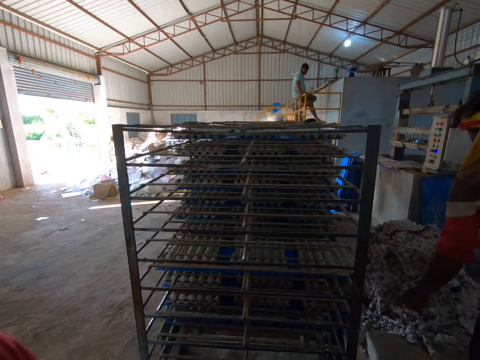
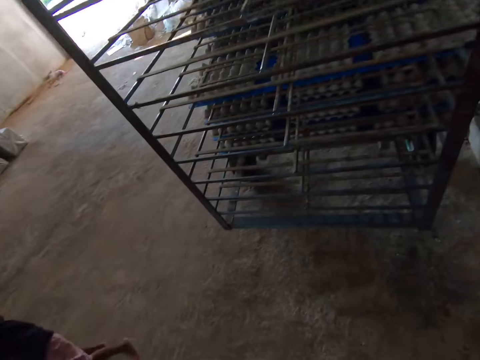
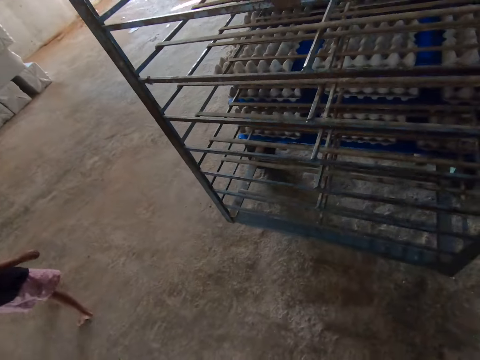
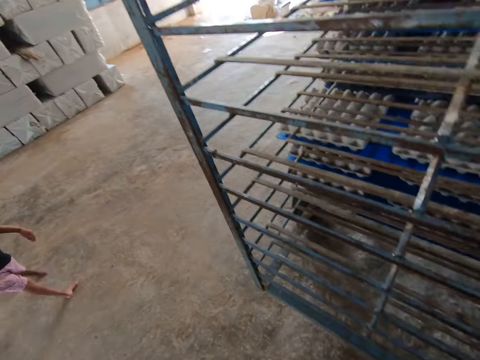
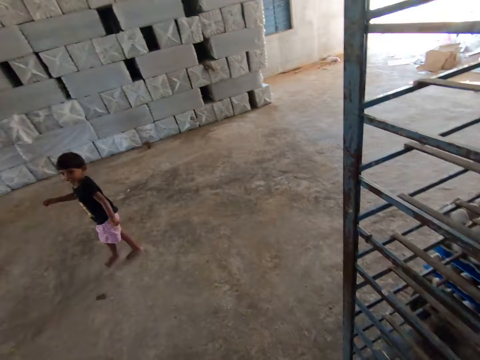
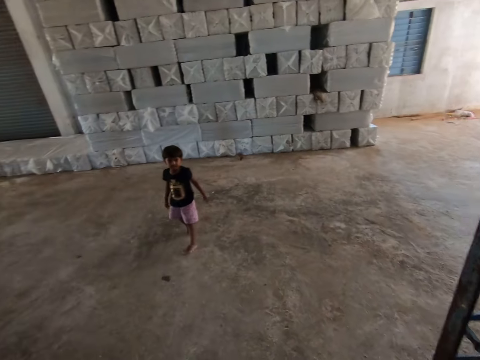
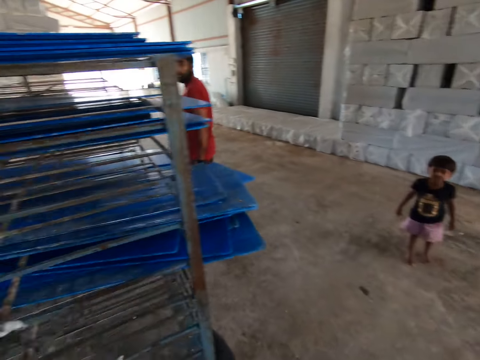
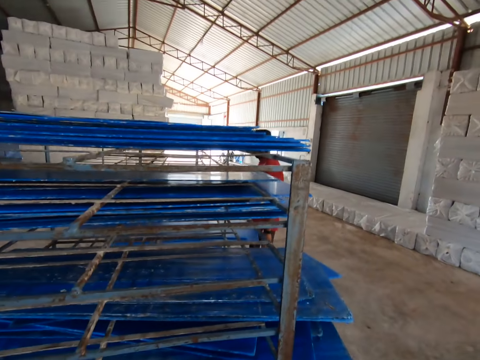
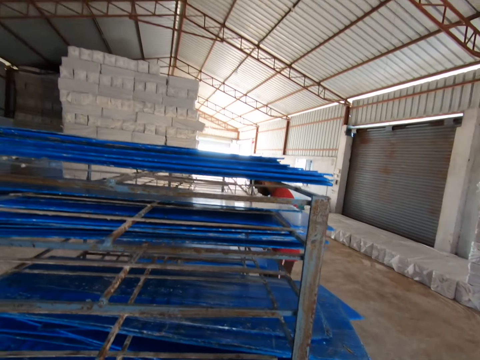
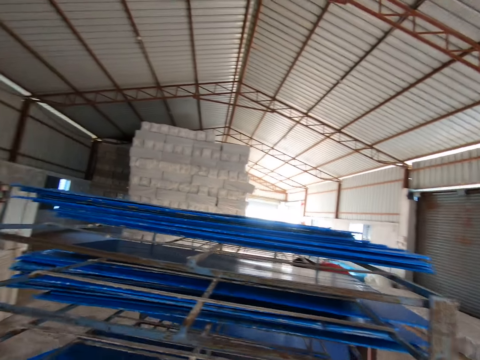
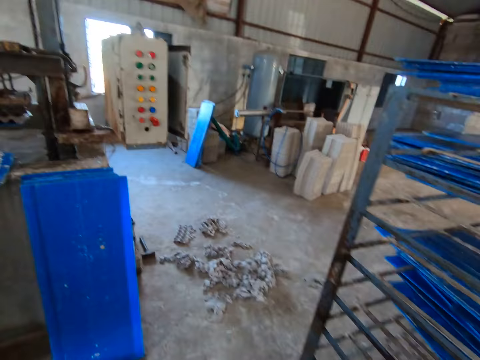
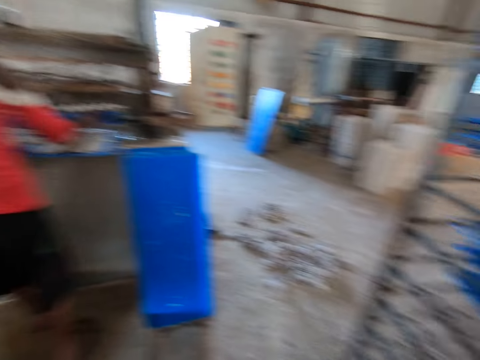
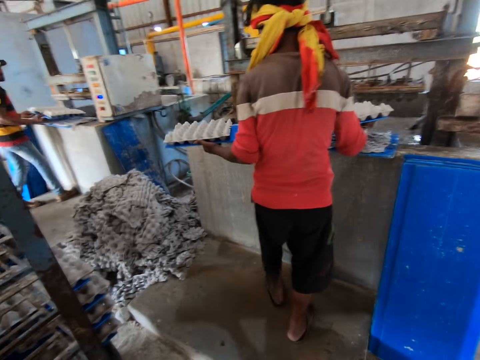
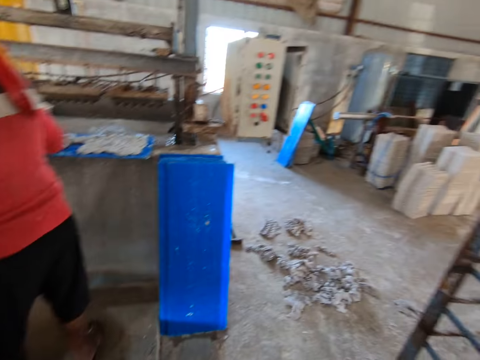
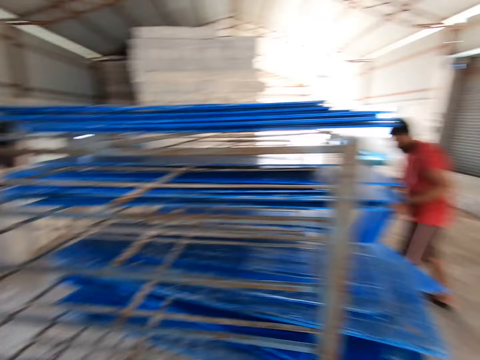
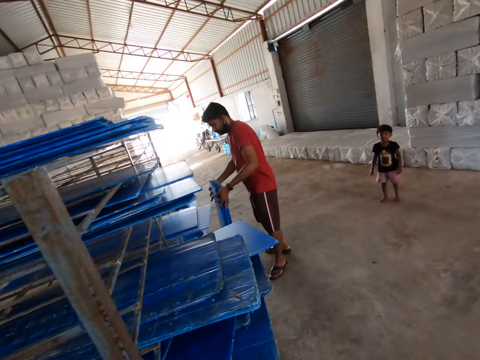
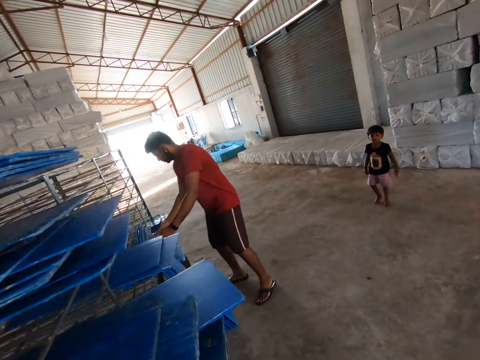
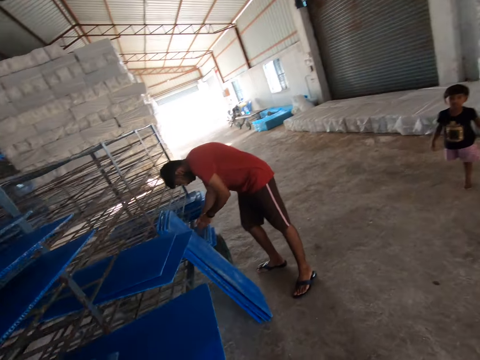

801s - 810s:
The camera wearer looks around. The man collects egg crates from the egg crate making machine with the PVC sheet in both hands. Another man arranges PVC sheets on the floor with both hands. A person leans boards against a trolley.

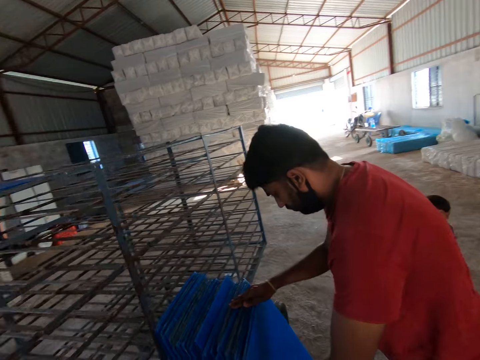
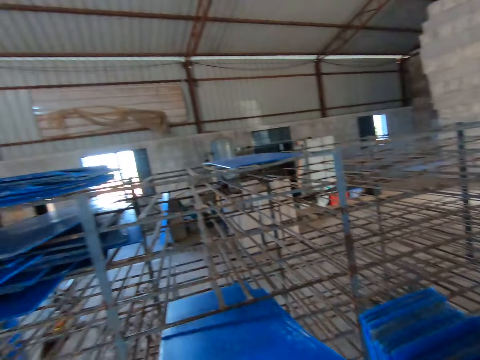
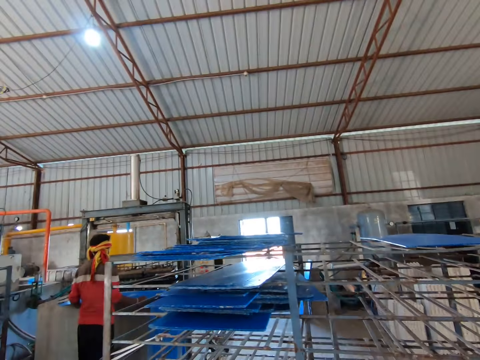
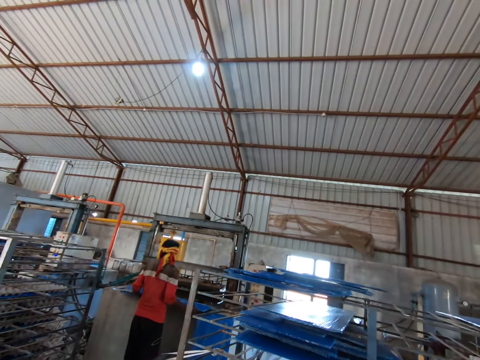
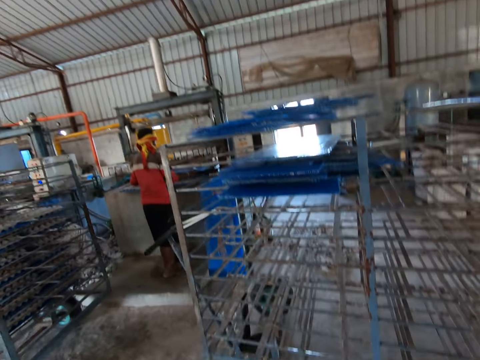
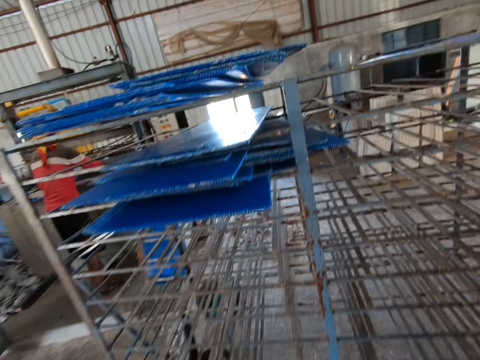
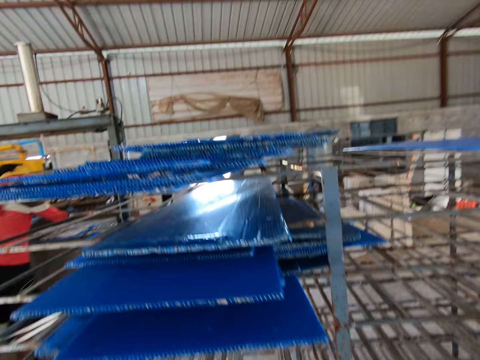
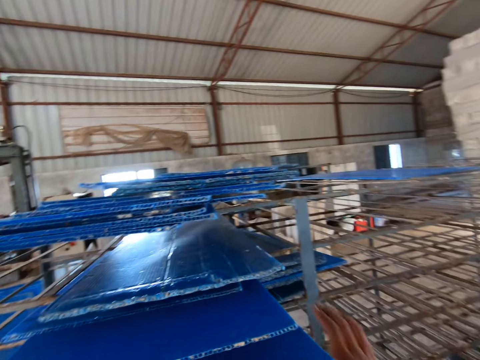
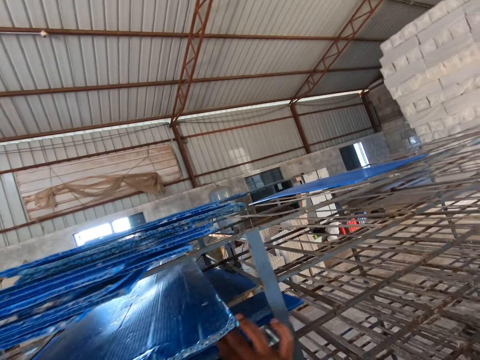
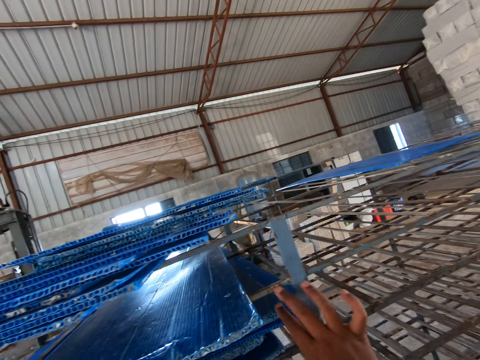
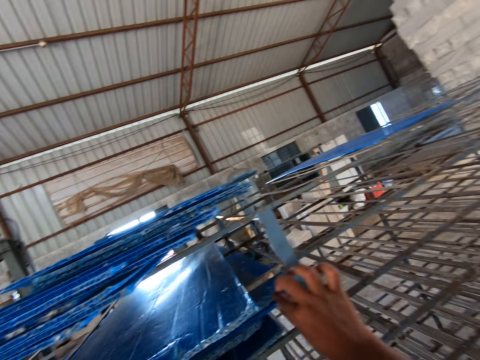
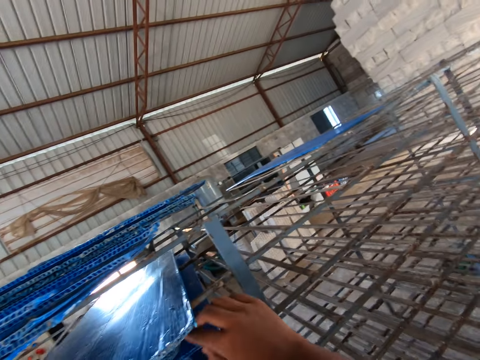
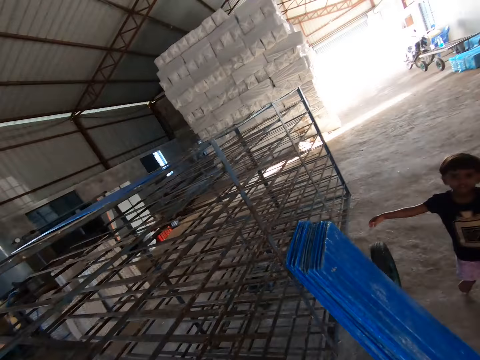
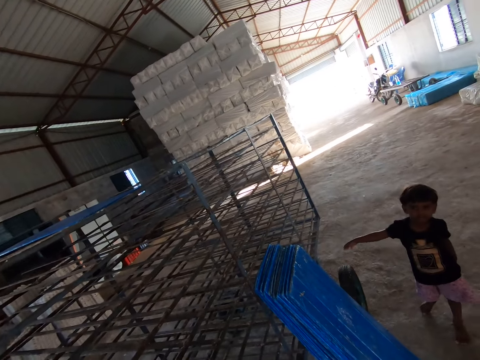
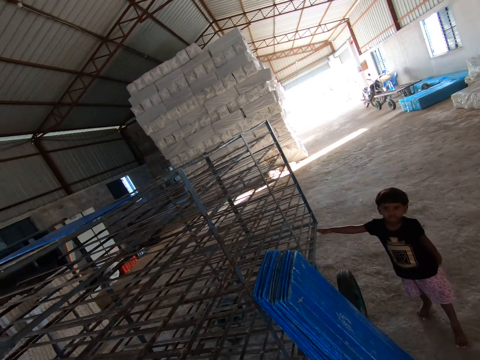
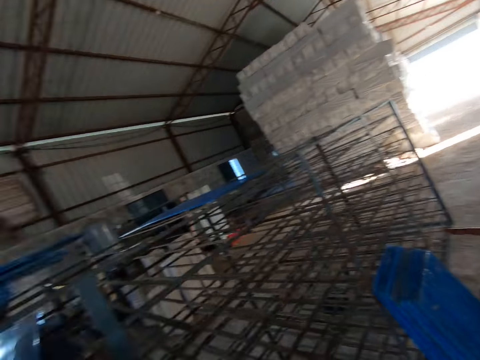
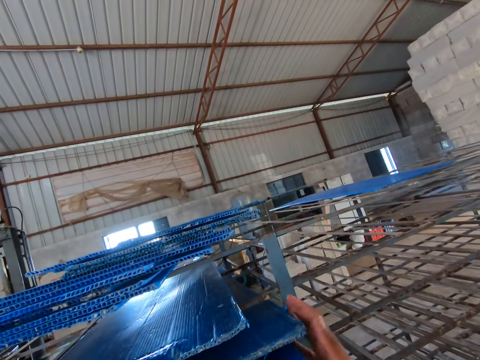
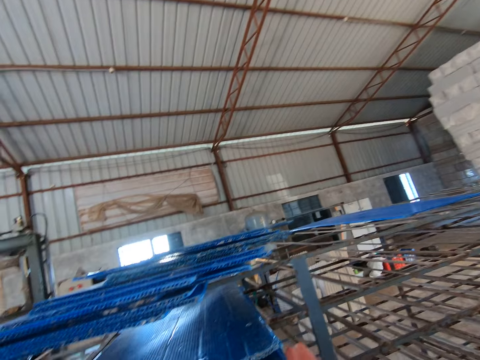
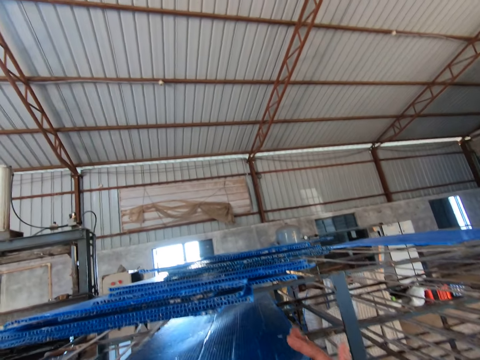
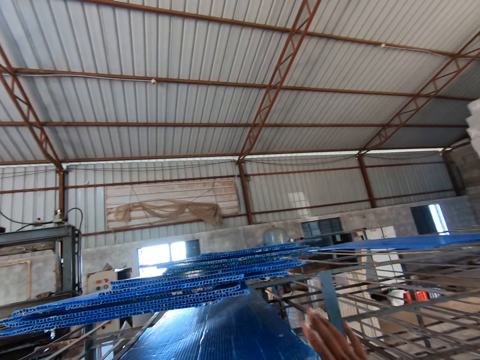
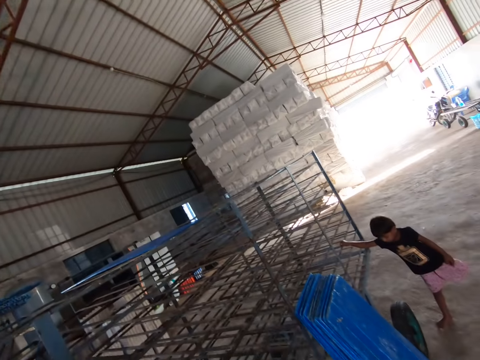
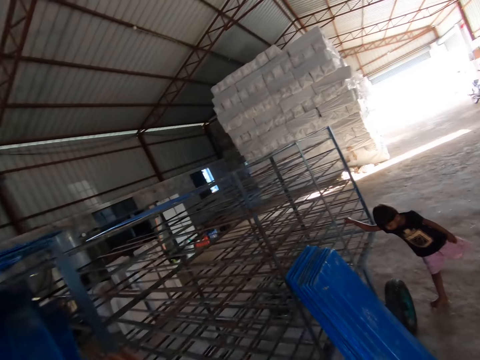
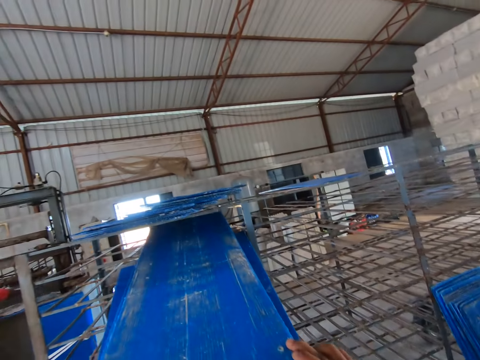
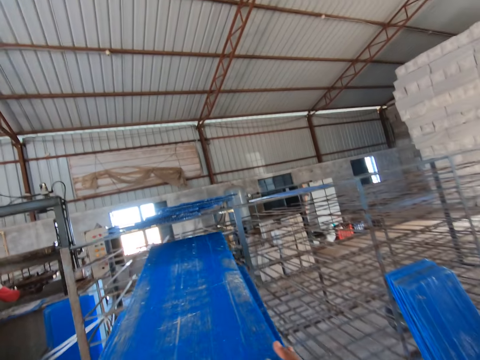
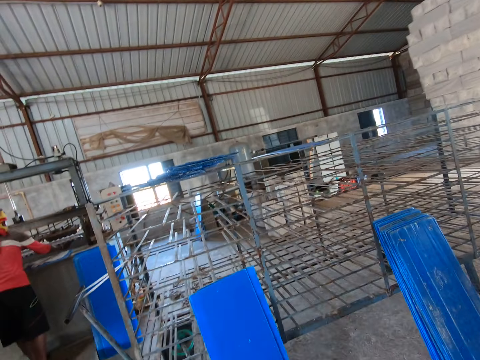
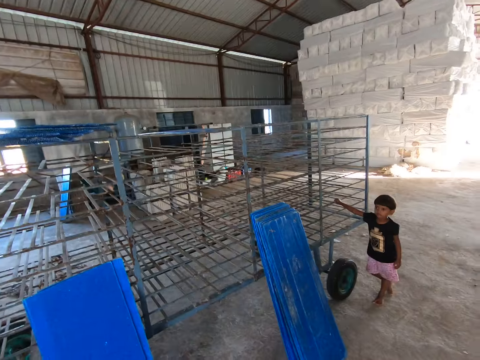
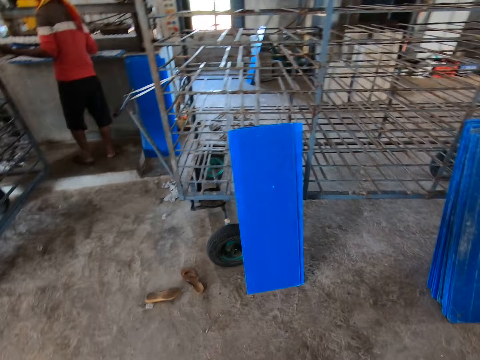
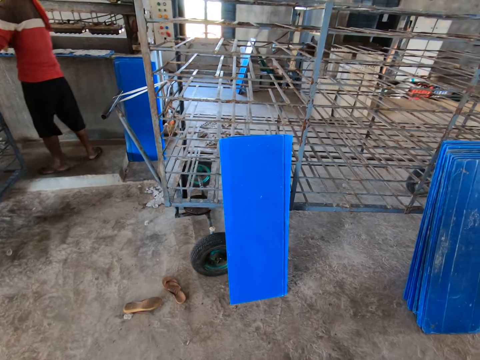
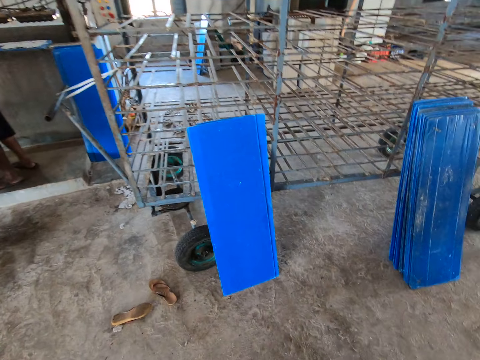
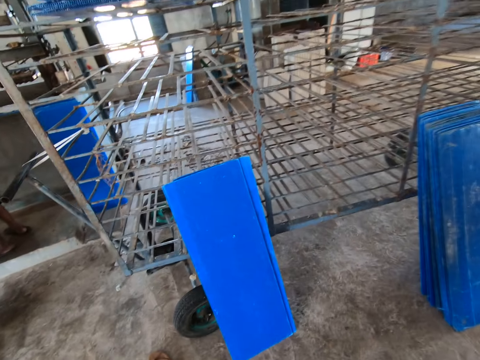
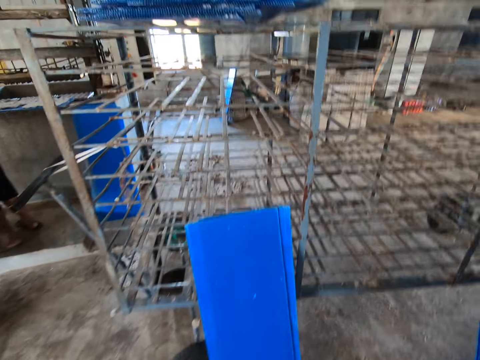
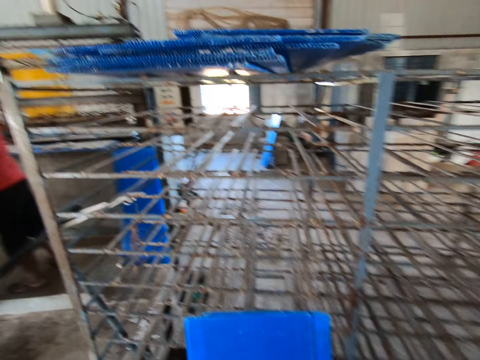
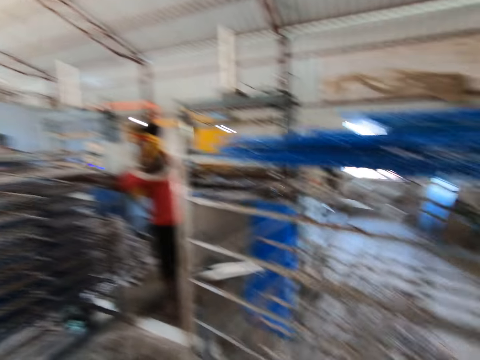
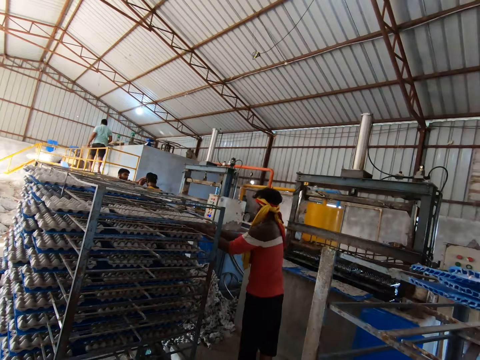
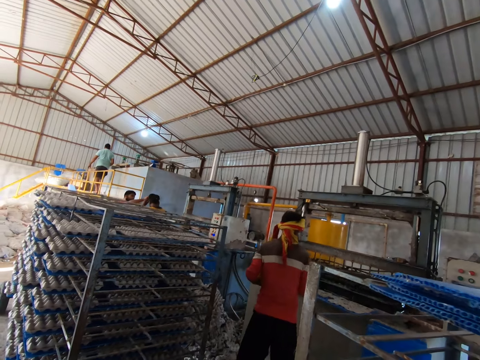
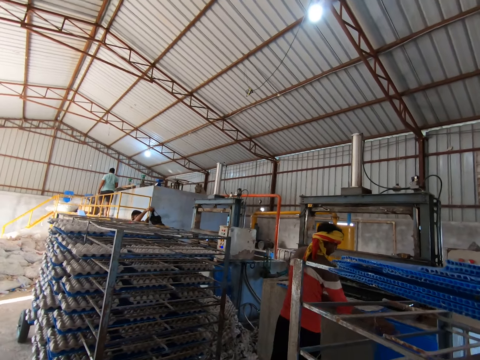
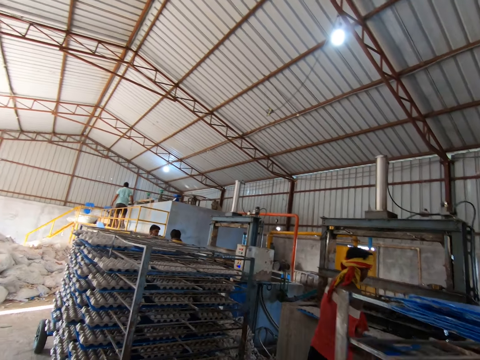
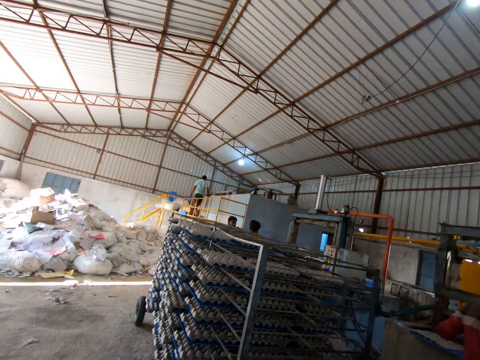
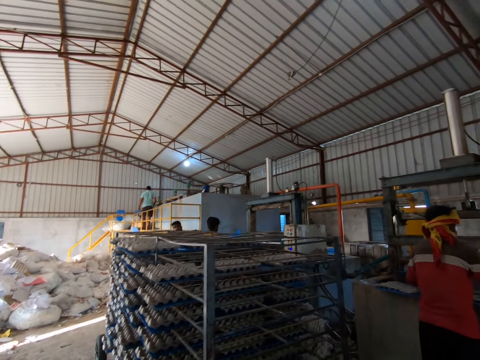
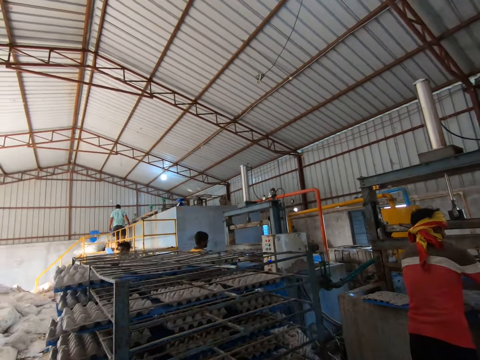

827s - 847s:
The camera wearer converses with a man. He pulls out plastic boards on the cart. He moves a tray on the rack with his right hand. A boy holds the rack with his right hand. The camera wearer picks some trays from the rack with both hands. Another man drops a tray on the rack with both hands. The camera wearer looks around in the factory. The other man picks a tray from the ground with his right hand. The camera wearer walks around the factory.
